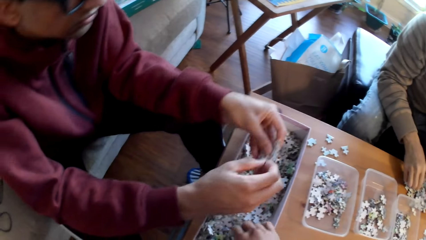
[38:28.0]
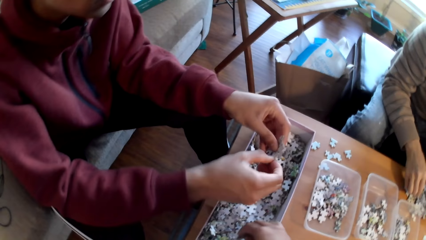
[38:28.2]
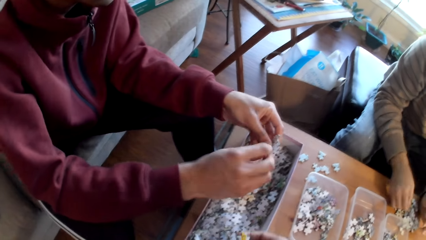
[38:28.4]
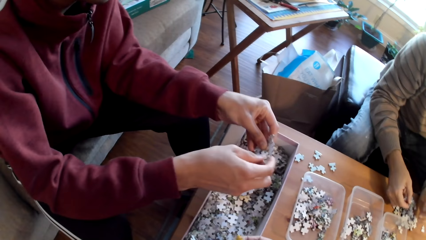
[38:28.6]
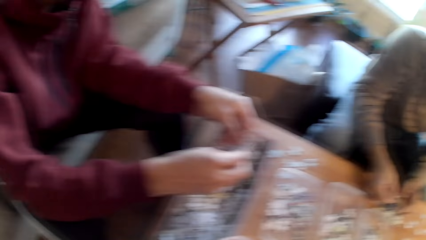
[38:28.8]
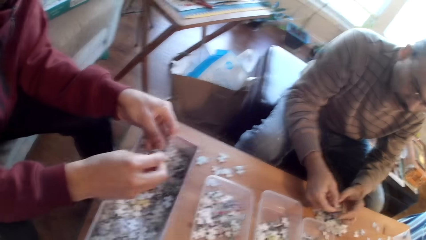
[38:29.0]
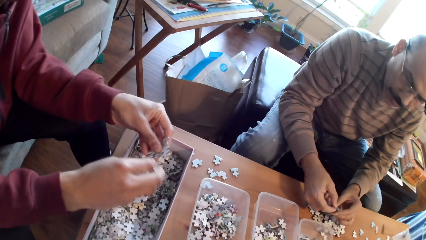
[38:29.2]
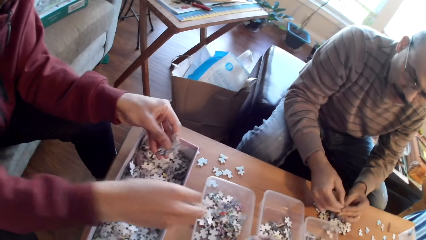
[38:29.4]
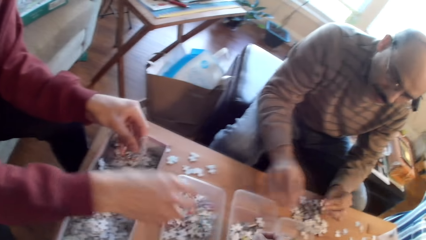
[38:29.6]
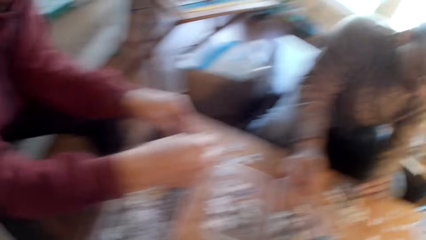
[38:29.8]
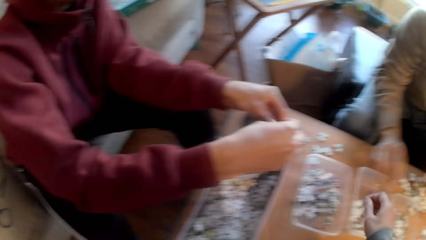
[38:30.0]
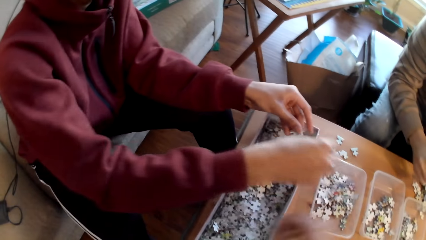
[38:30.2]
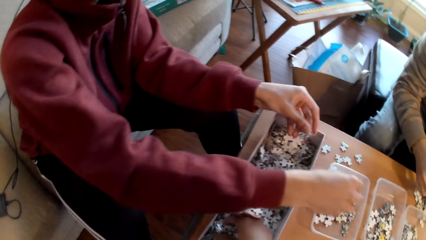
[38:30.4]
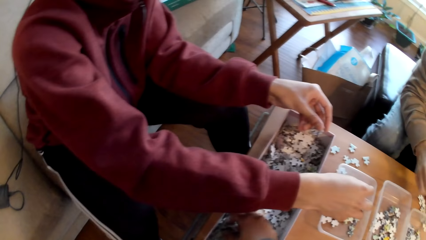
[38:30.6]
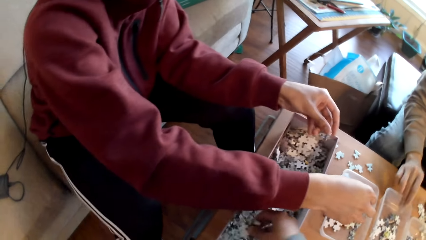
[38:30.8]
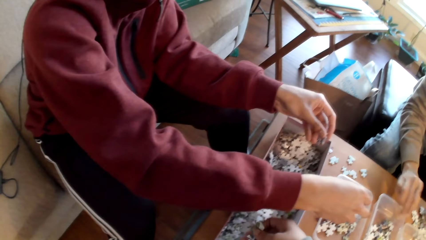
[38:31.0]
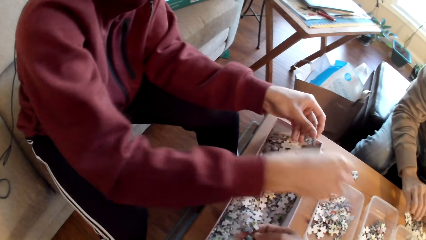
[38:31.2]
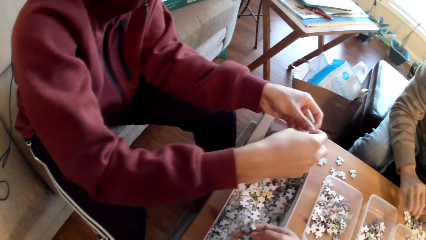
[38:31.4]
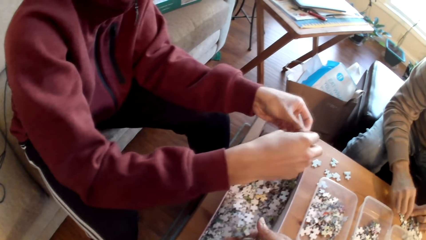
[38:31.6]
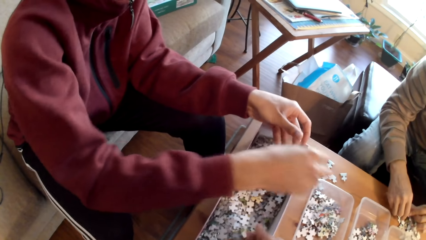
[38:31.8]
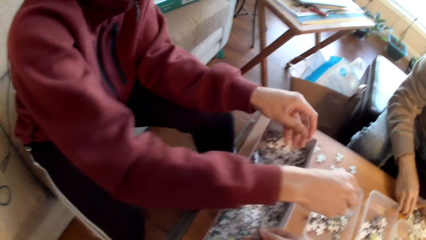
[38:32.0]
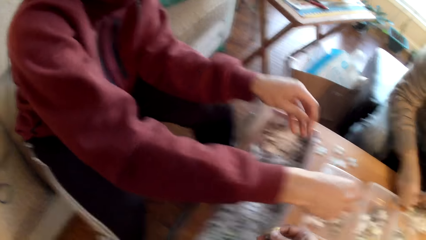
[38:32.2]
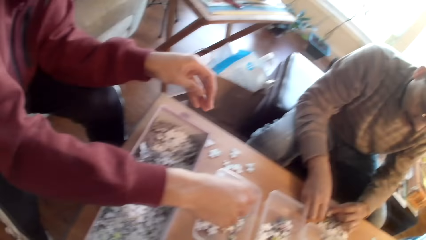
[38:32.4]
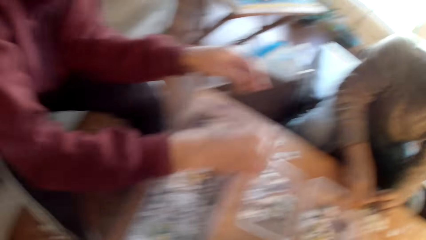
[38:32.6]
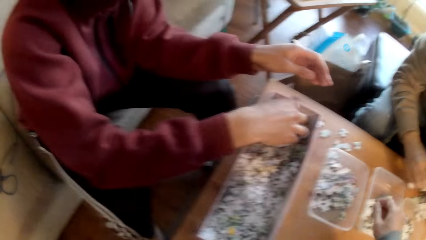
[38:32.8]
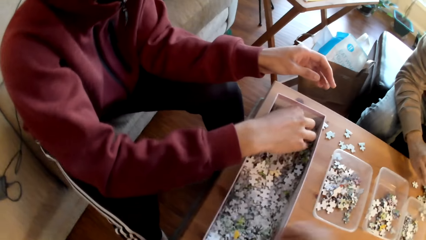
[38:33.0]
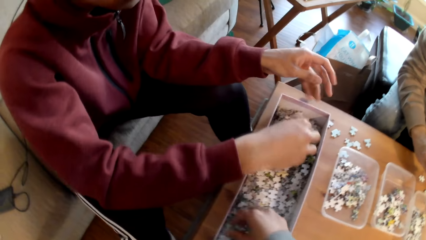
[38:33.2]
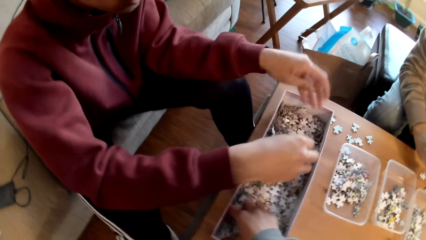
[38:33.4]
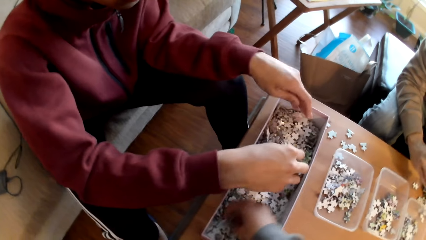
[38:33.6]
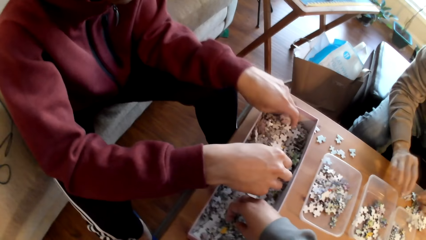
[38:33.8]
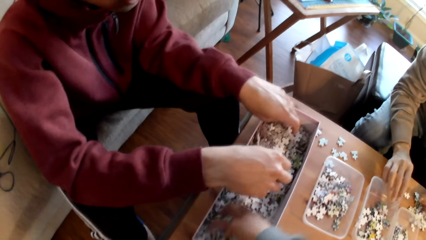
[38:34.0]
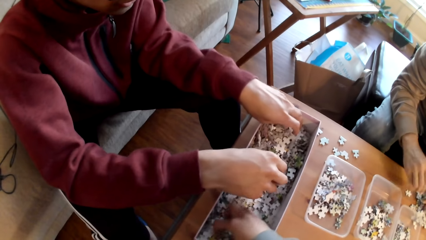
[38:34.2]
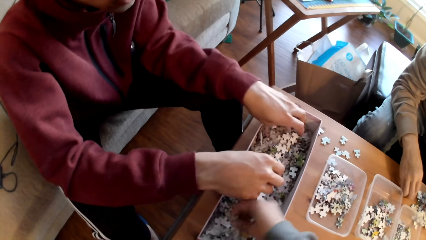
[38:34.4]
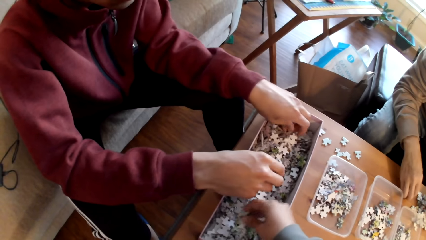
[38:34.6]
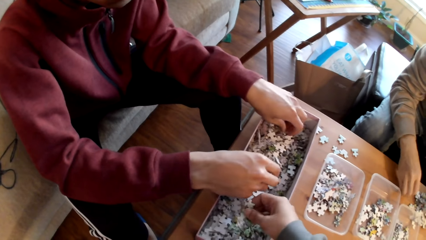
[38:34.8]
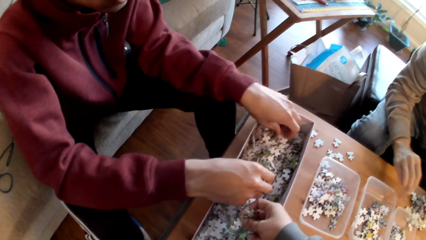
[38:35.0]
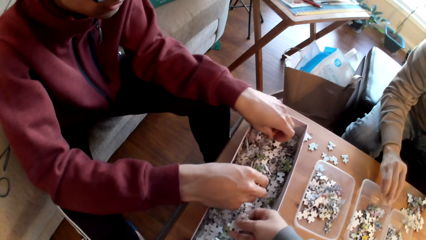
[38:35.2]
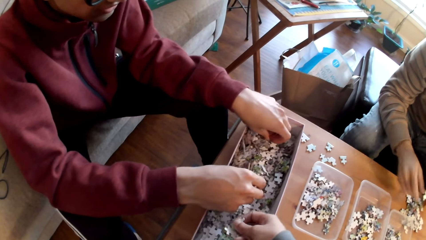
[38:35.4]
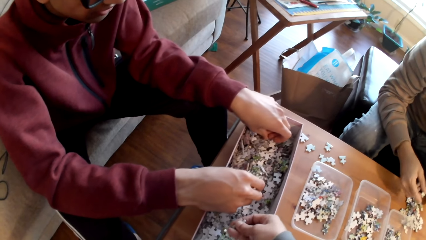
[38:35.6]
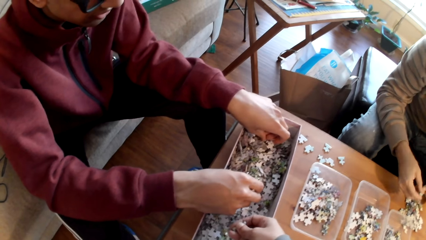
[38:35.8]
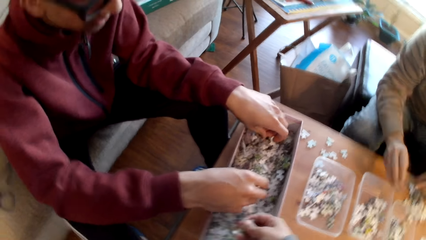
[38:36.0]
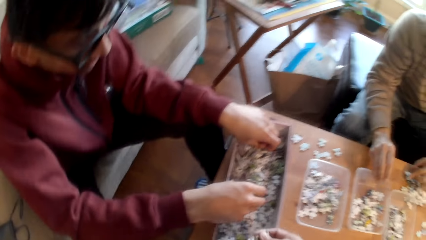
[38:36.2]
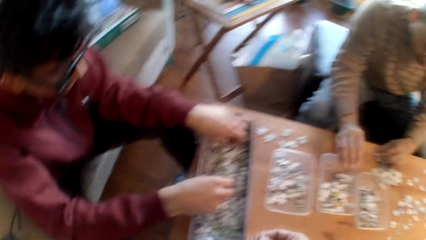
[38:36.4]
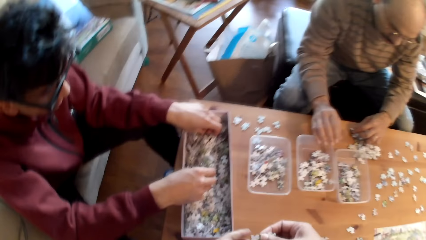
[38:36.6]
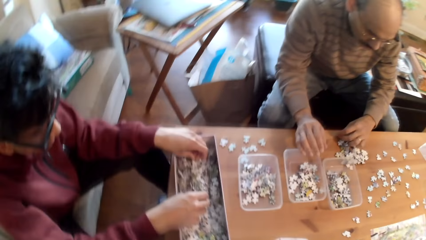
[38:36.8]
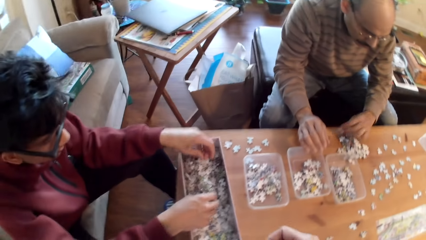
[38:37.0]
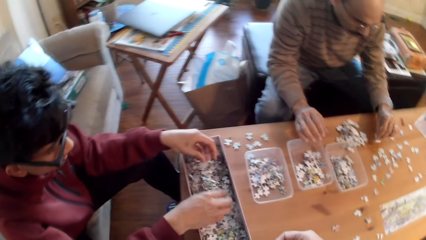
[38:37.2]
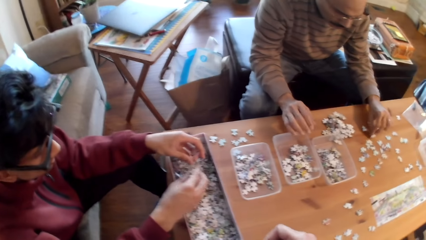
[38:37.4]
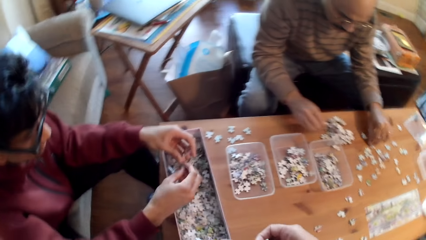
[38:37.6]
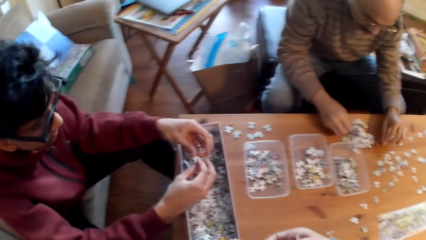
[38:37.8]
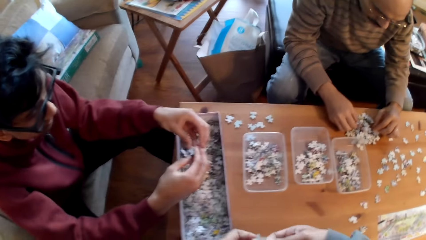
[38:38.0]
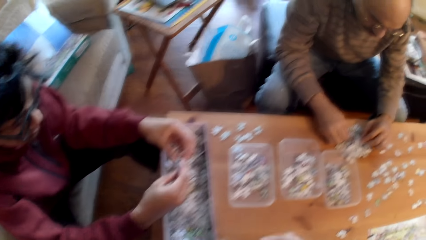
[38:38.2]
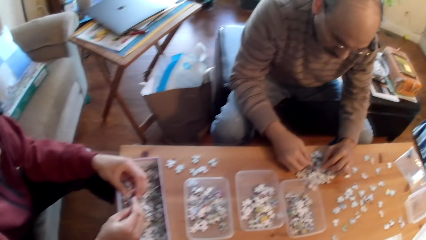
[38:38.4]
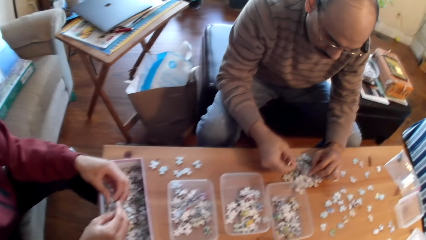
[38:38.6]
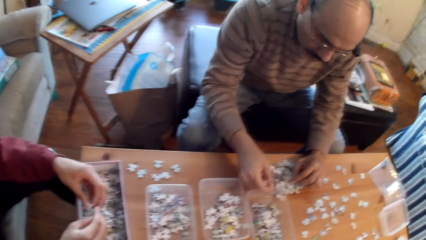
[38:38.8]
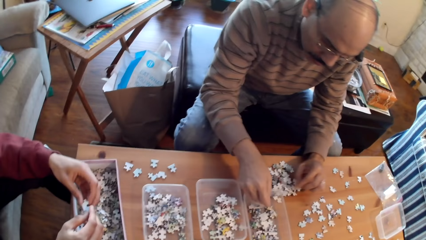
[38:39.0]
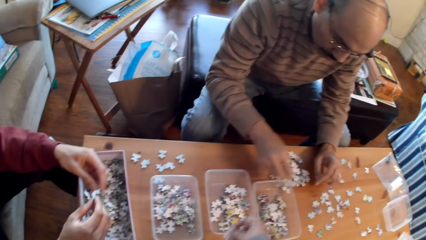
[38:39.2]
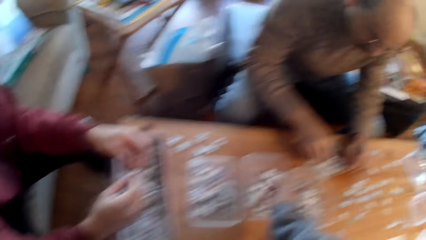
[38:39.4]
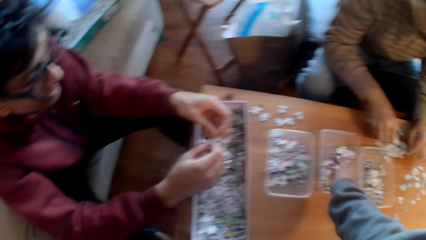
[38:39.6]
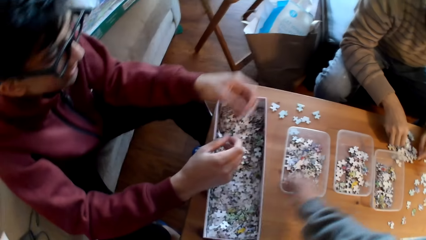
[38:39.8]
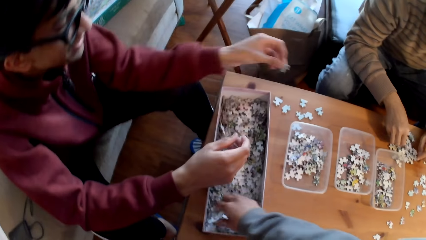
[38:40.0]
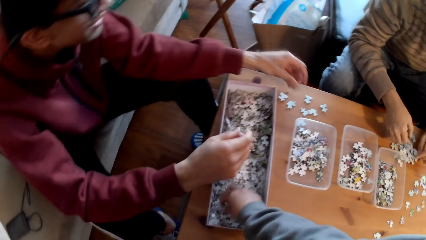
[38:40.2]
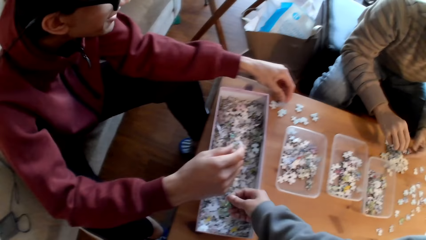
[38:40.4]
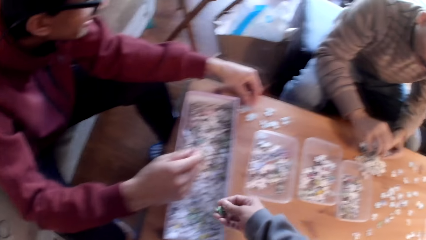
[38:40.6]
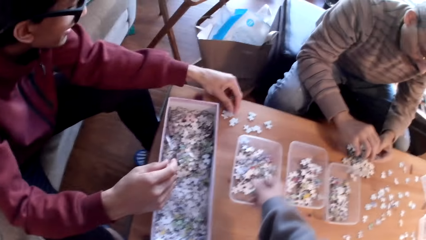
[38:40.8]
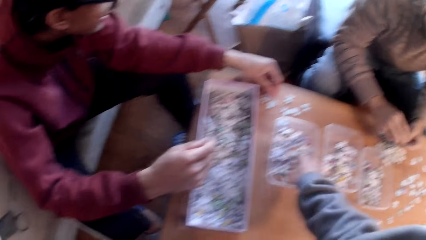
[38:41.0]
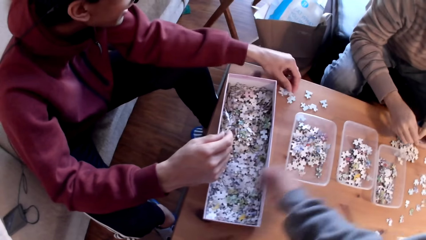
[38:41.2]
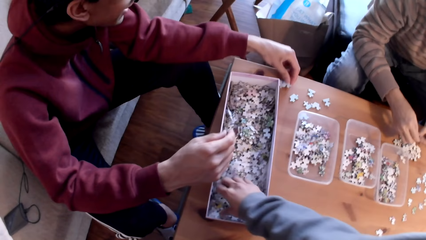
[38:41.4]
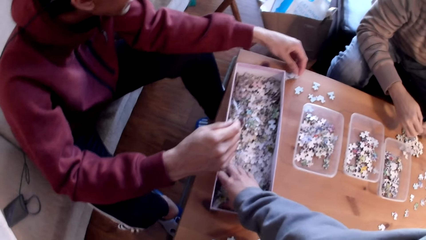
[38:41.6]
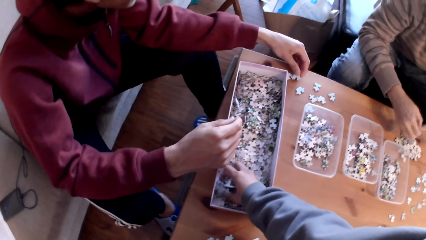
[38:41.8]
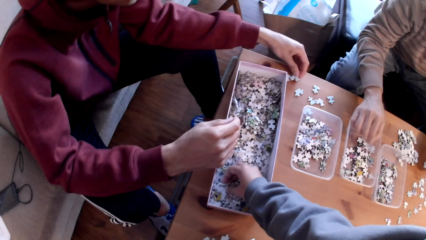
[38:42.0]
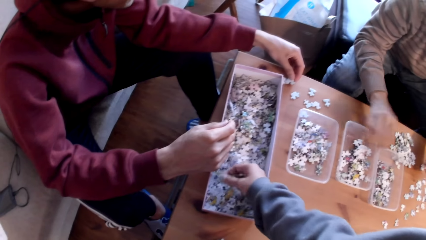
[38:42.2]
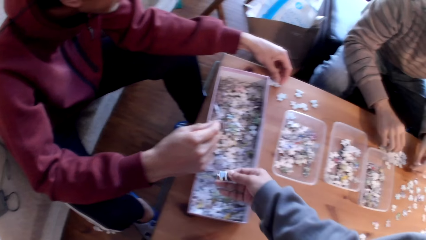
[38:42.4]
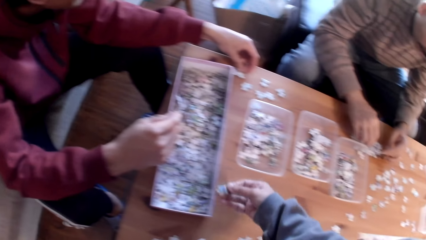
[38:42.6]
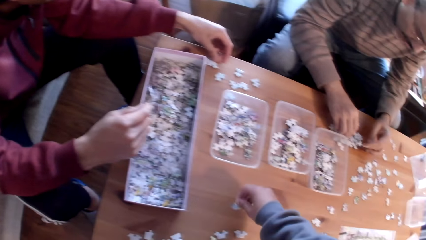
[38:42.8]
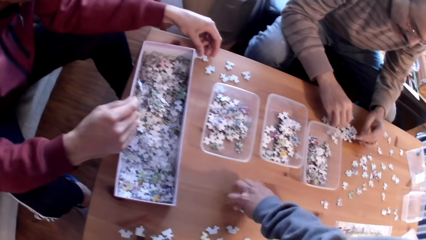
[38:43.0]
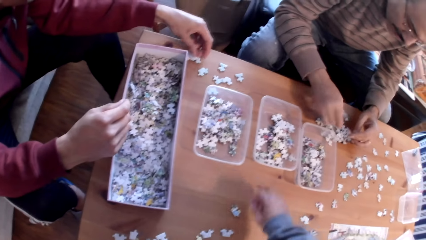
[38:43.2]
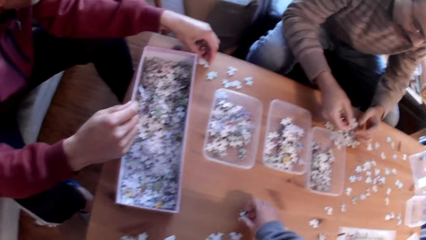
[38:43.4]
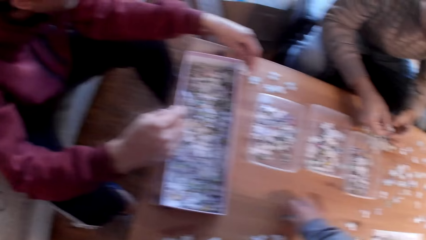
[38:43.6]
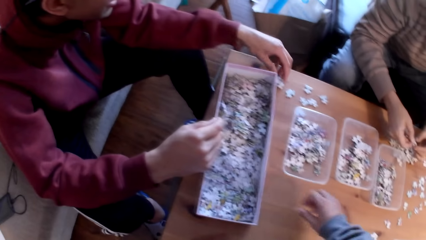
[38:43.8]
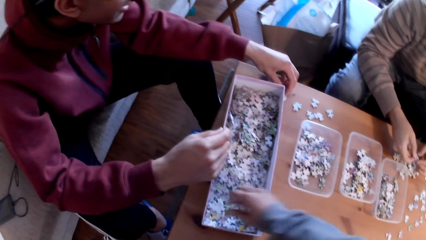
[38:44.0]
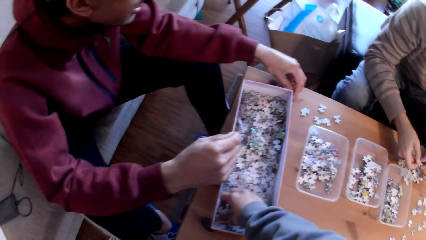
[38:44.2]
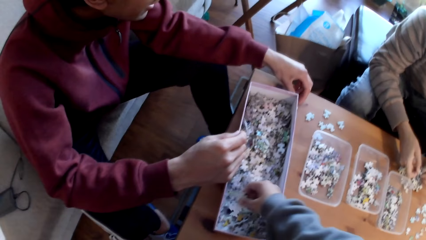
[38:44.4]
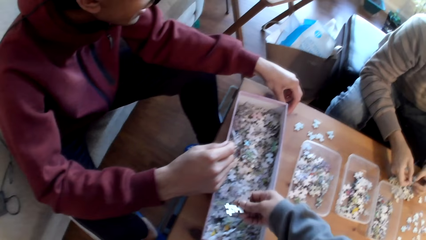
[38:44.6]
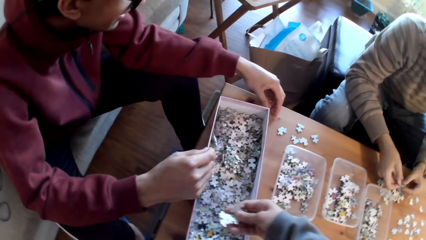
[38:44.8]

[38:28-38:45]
A man sorts puzzle pieces. Another man puts cards in the tin. A third man sorts puzzle pieces. The camera wearer picks up a puzzle from the box. The third man sorts puzzle pieces. The first man sorts puzzle pieces and sorts puzzle pieces on the table. The camera wearer puts the card in the tin. They pick up puzzle pieces from the box. The third man sorts puzzle pieces on the table.
